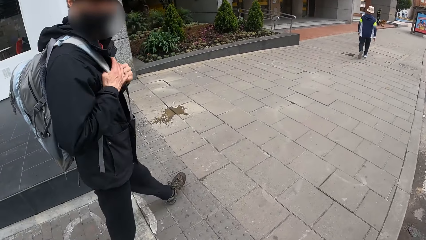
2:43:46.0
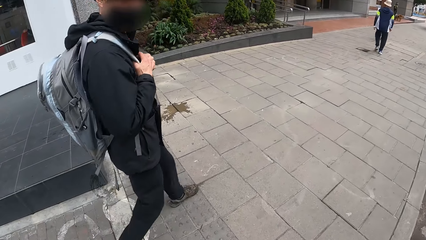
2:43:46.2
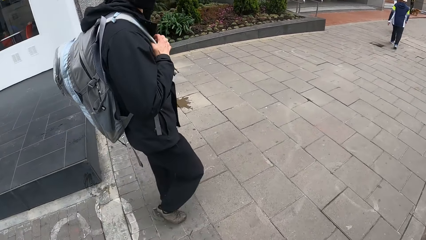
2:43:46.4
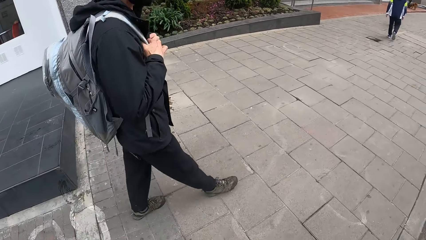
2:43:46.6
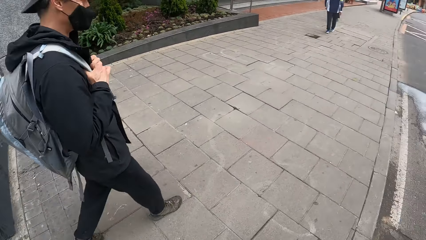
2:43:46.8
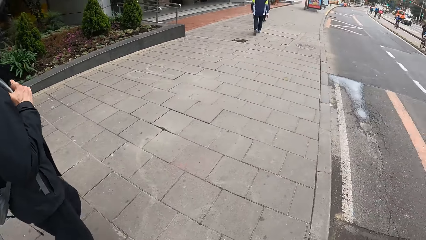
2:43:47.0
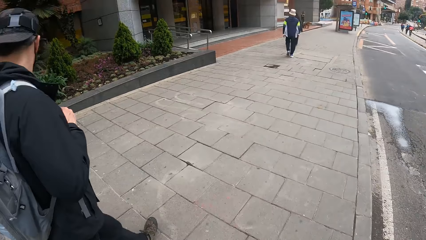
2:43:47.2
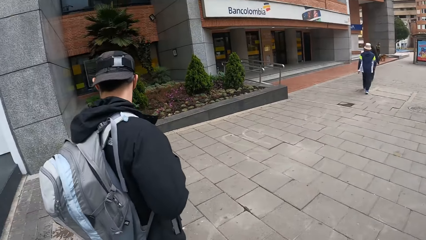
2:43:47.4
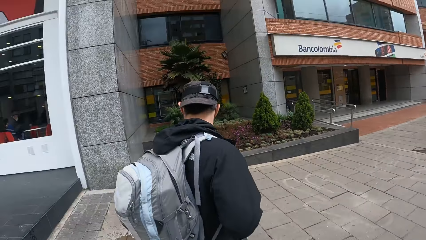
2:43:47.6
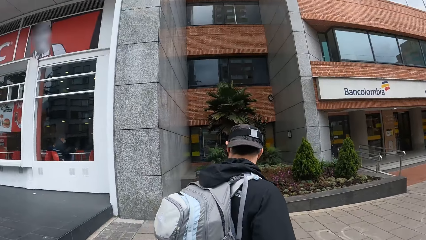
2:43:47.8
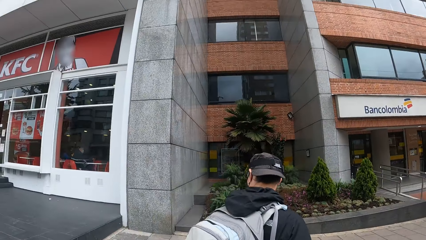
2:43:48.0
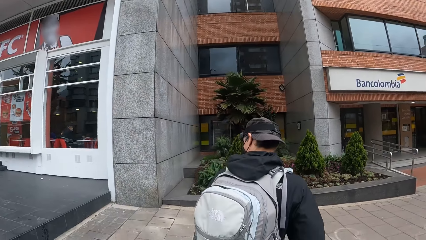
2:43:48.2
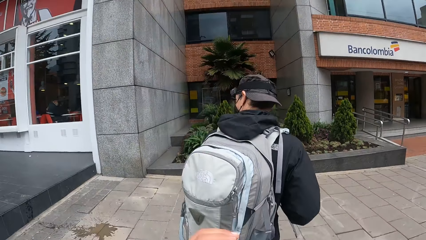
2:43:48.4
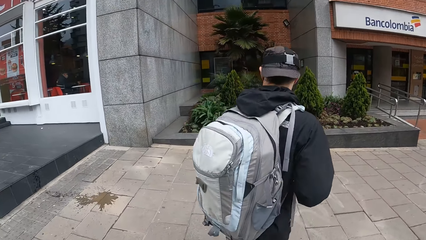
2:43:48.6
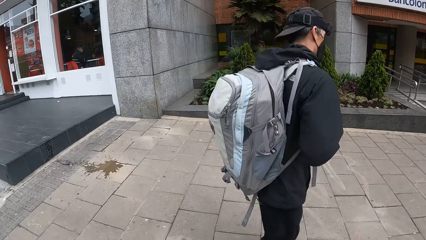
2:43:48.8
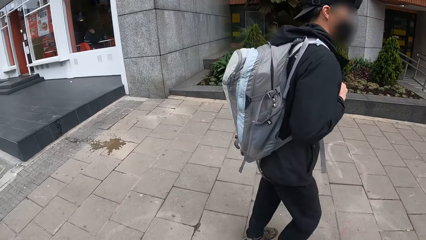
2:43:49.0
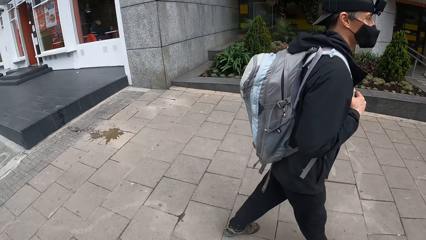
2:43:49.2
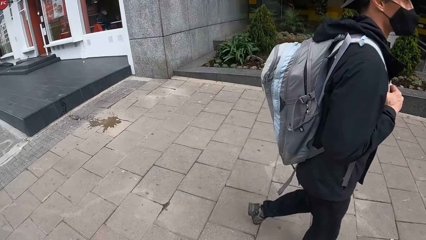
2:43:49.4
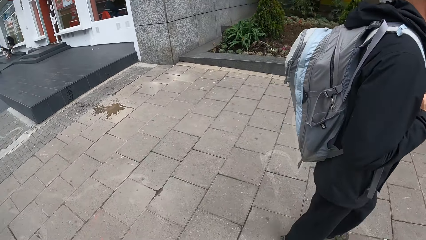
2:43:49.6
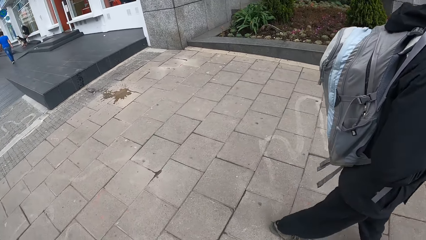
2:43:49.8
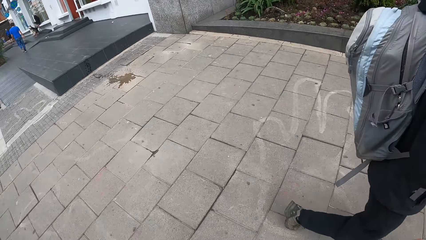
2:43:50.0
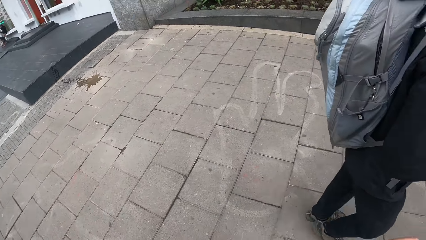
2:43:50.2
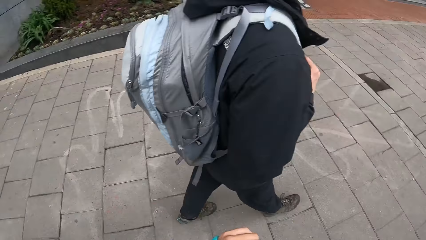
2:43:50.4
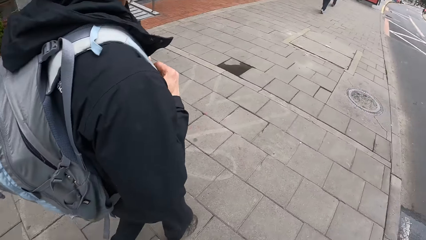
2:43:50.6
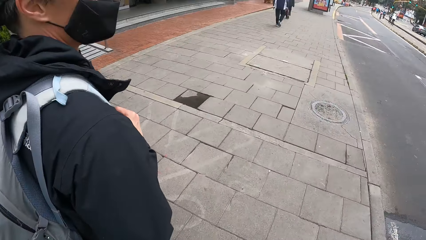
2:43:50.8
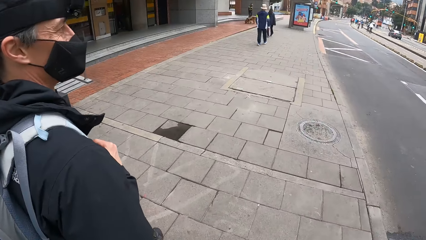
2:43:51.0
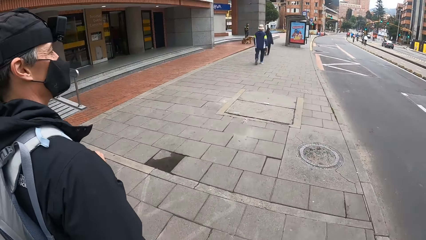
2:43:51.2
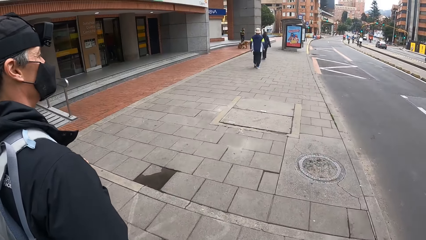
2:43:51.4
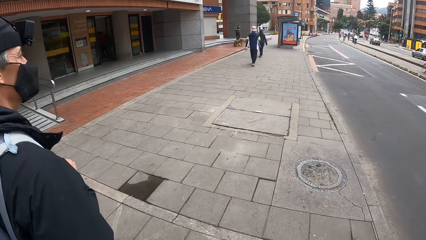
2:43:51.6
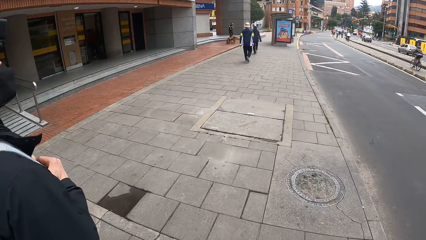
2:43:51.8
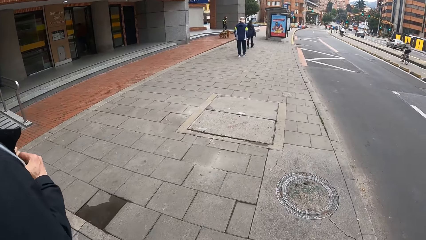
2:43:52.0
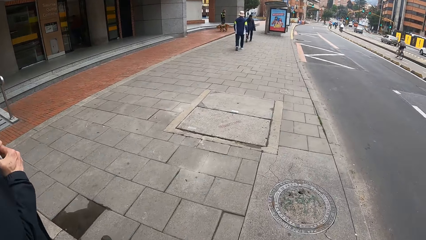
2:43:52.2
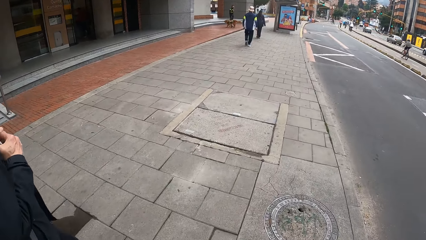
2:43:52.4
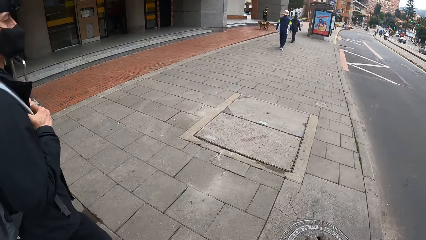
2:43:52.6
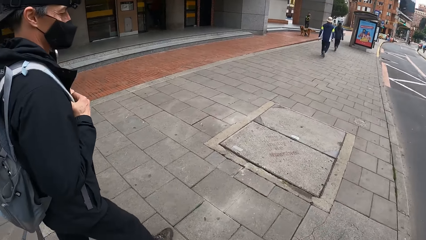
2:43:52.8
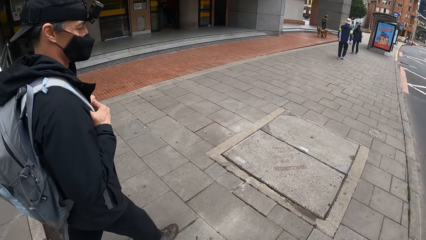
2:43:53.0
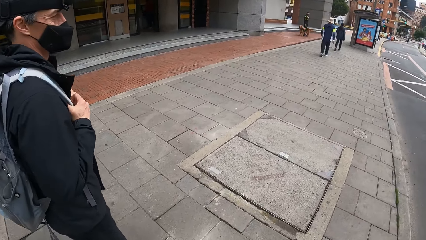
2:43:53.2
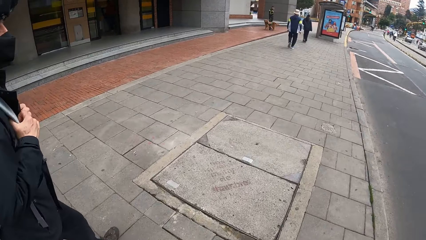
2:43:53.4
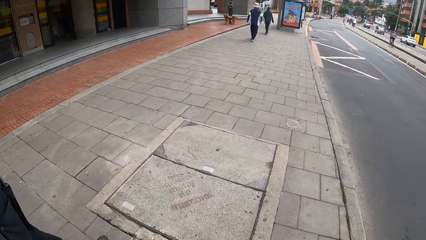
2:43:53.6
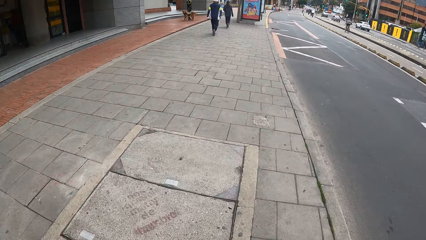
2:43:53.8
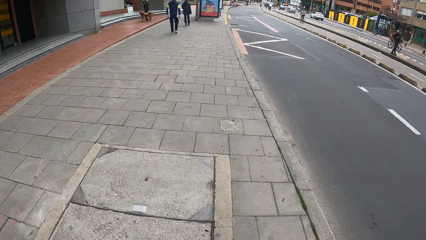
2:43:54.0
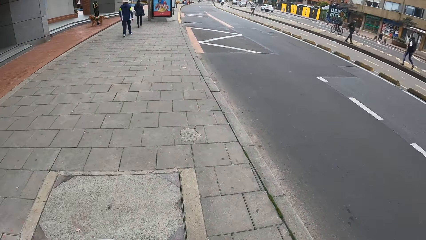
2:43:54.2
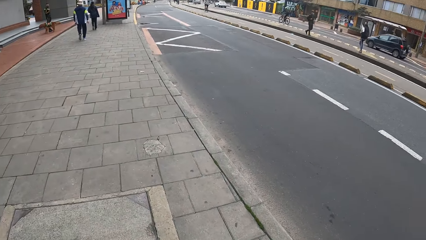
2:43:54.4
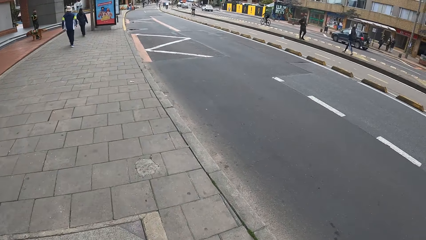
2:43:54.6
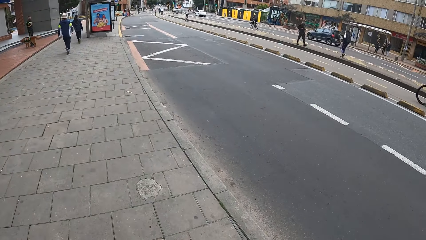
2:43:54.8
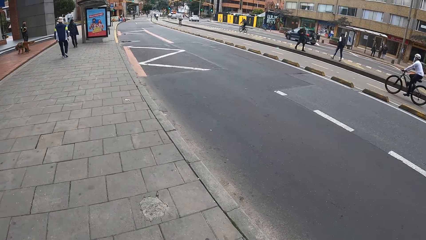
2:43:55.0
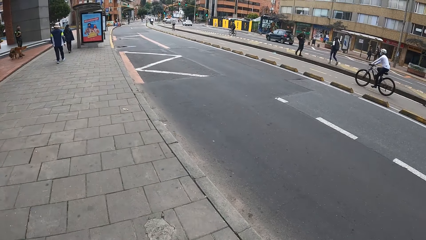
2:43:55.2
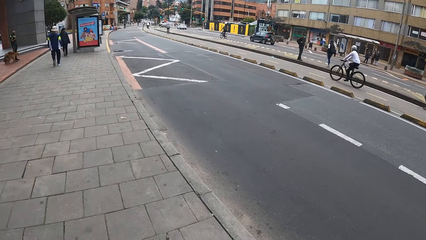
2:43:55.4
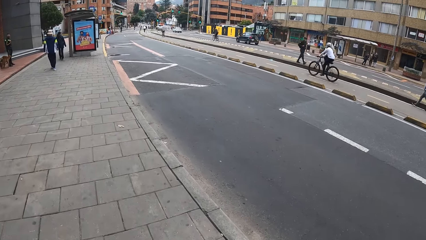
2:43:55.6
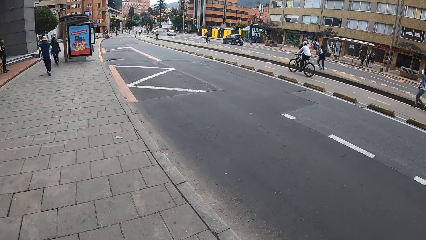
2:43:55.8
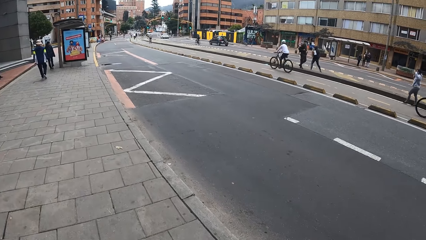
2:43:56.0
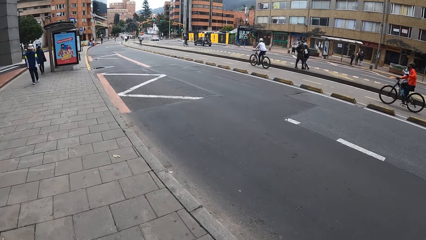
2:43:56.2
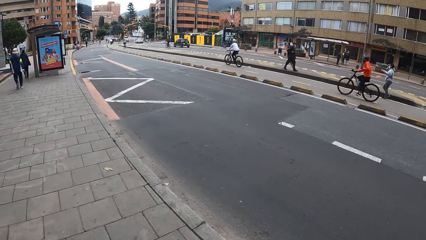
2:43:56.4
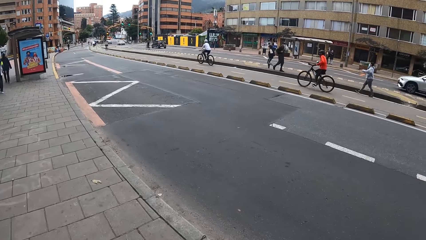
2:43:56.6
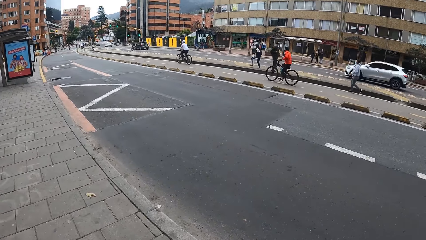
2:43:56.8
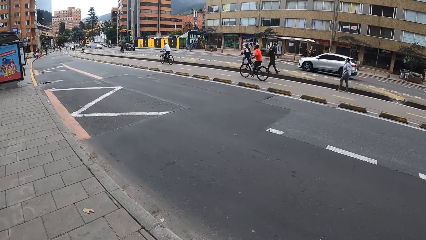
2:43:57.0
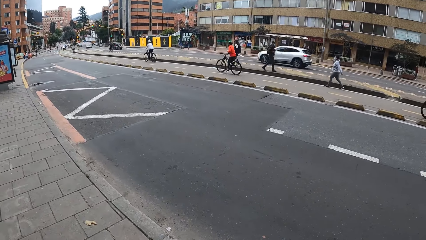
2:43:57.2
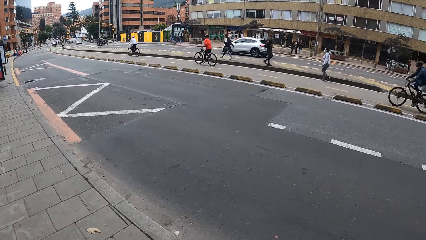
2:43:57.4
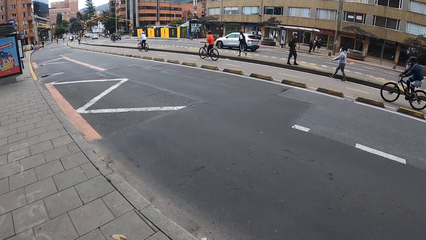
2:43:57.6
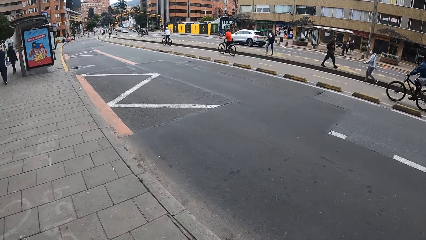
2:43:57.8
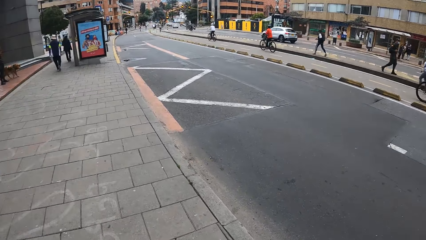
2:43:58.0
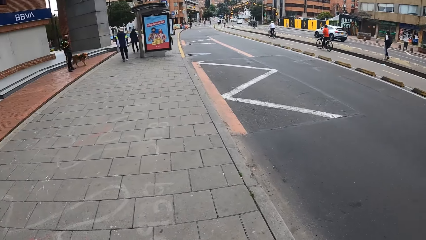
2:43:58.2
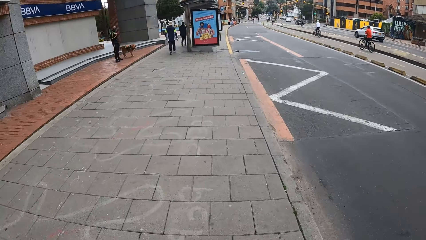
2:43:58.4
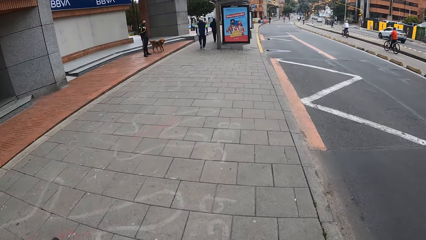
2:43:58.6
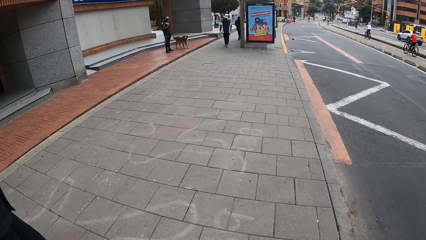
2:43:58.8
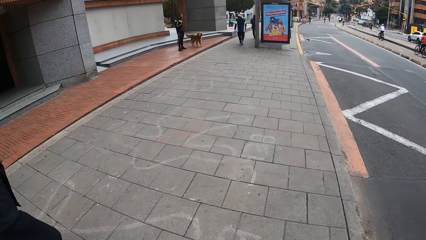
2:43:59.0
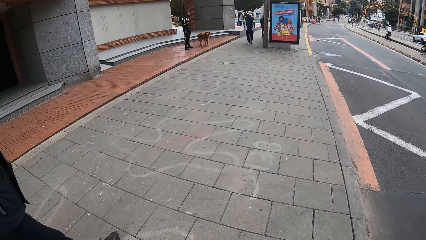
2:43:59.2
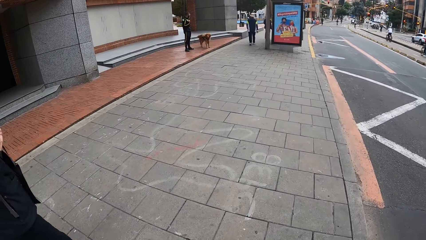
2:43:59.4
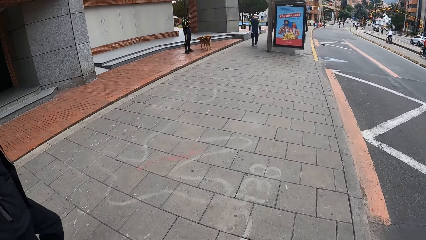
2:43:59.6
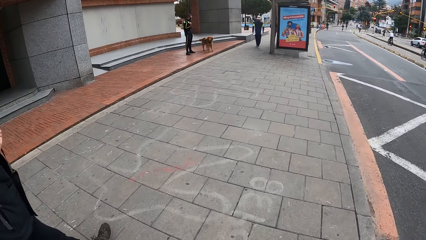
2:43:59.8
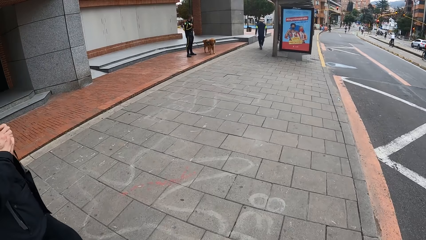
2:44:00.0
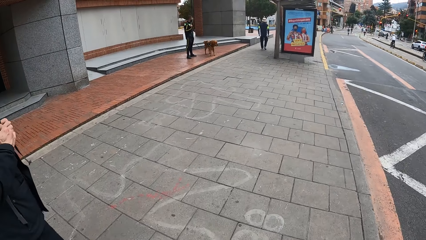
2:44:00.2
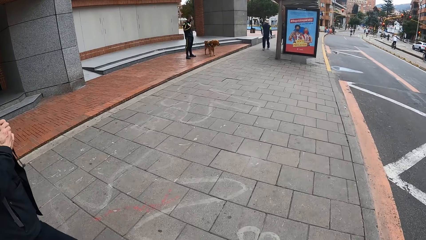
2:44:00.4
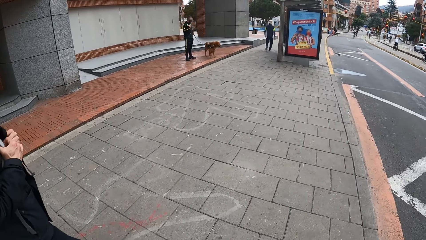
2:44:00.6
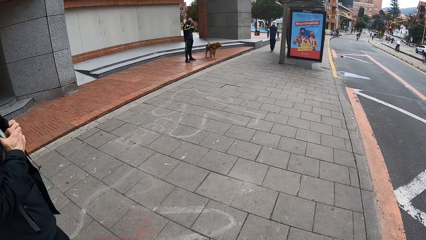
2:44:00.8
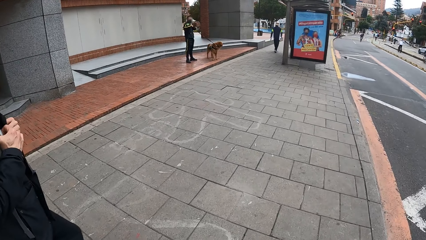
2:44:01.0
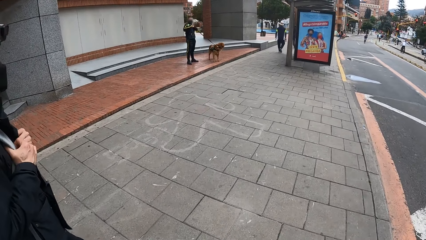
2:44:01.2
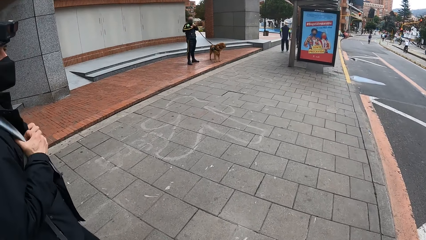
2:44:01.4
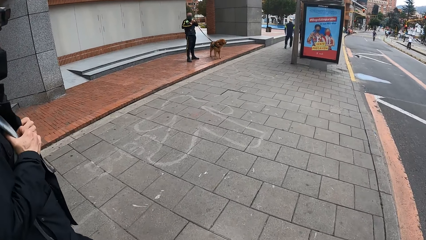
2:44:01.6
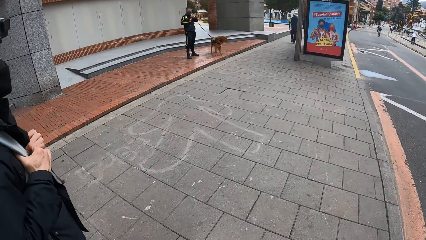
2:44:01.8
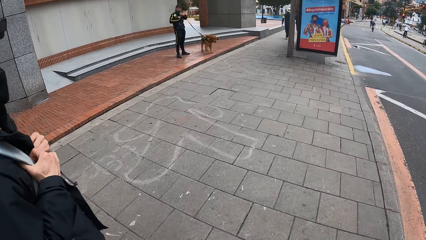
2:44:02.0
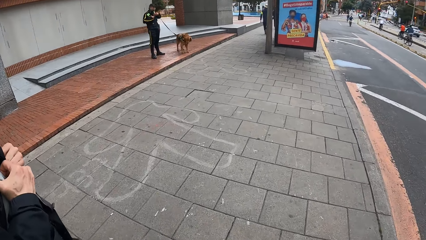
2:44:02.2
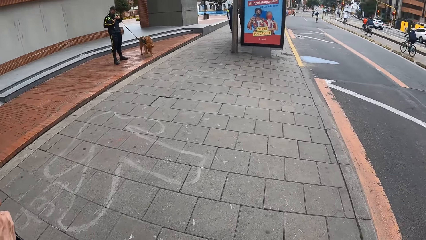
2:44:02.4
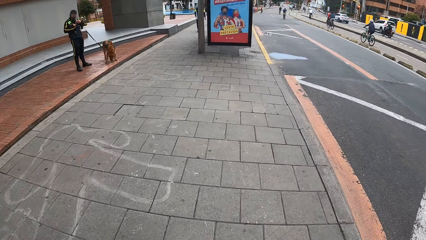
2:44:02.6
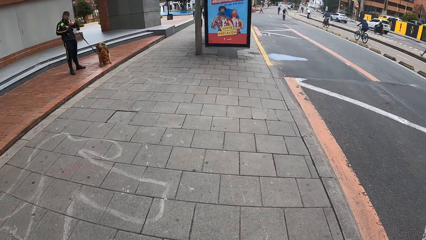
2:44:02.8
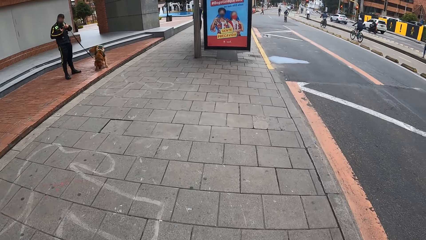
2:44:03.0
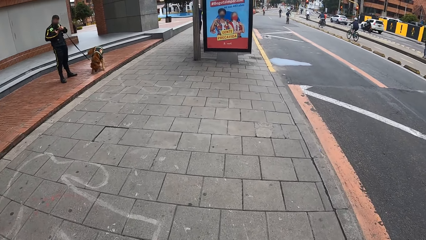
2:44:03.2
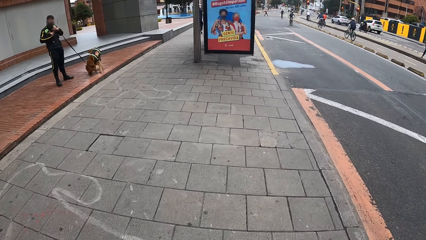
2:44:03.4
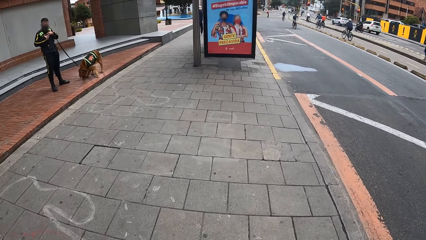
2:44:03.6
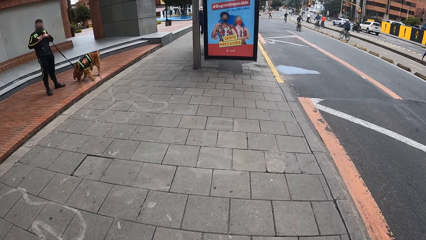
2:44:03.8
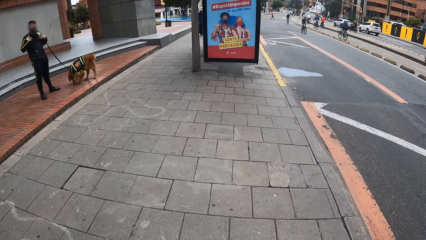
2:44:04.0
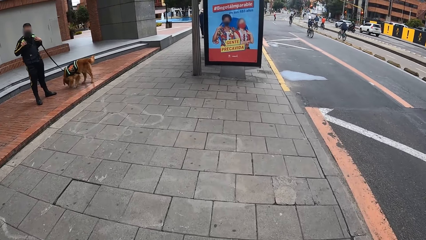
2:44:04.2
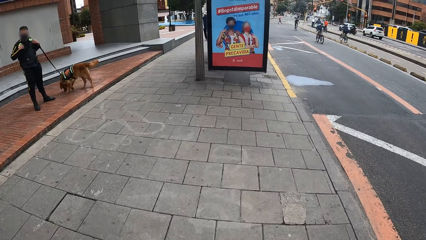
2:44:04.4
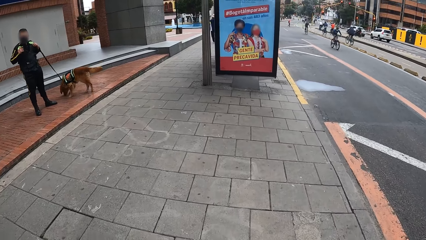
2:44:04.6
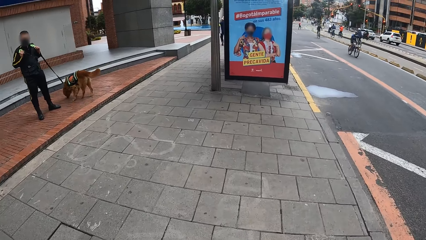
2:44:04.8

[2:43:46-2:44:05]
The camera wearer looks around. A person holds the dog rope.
